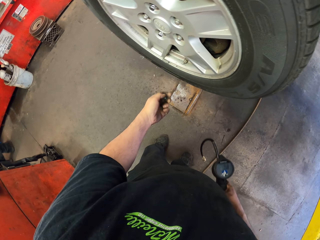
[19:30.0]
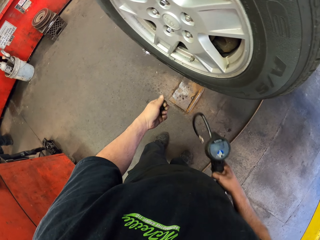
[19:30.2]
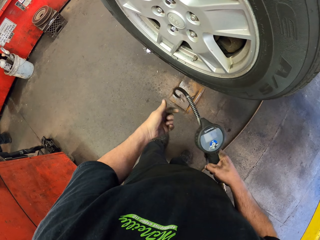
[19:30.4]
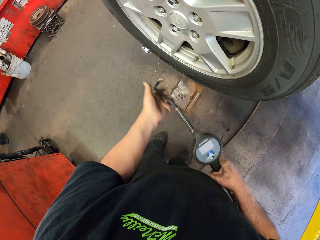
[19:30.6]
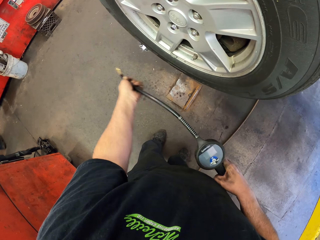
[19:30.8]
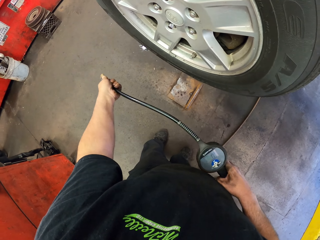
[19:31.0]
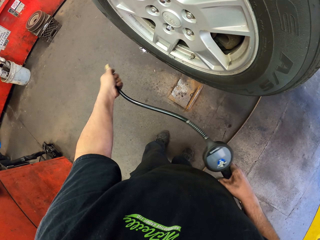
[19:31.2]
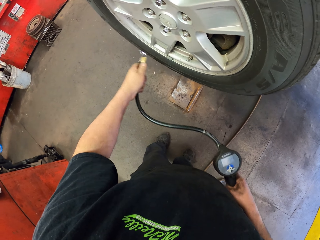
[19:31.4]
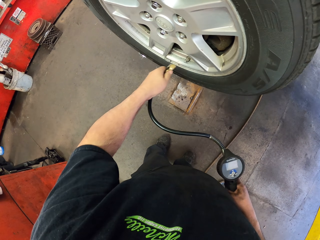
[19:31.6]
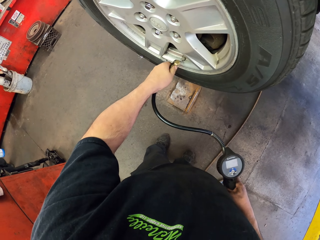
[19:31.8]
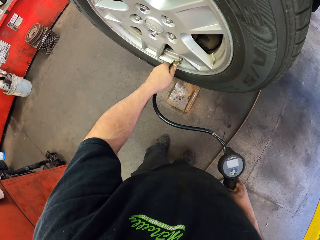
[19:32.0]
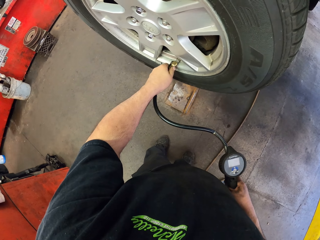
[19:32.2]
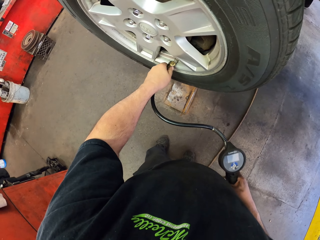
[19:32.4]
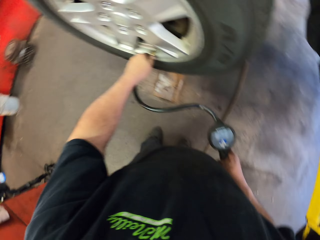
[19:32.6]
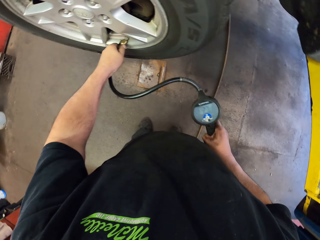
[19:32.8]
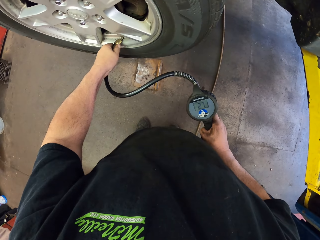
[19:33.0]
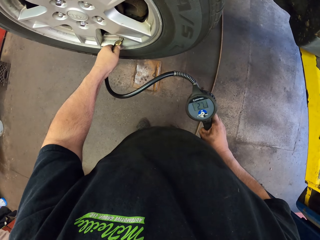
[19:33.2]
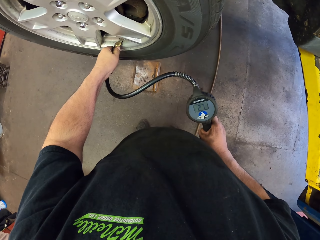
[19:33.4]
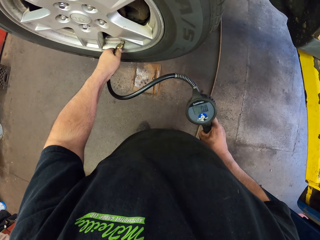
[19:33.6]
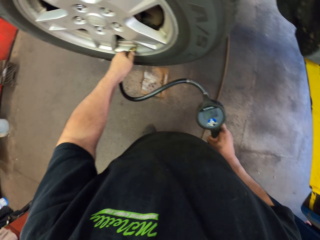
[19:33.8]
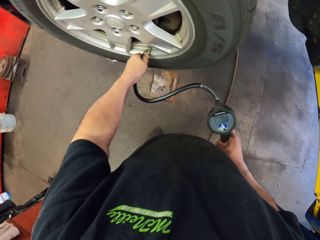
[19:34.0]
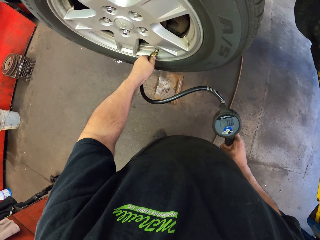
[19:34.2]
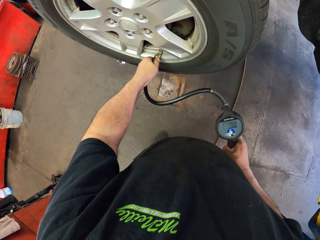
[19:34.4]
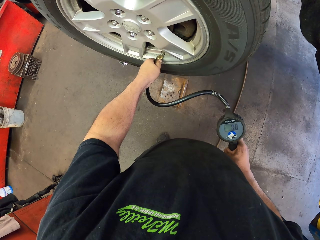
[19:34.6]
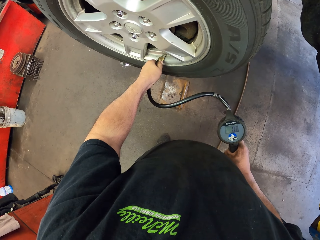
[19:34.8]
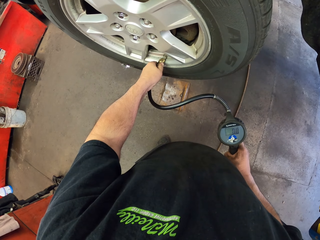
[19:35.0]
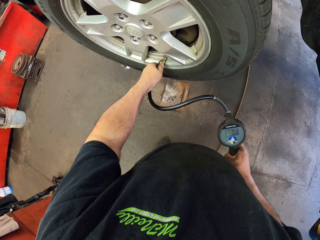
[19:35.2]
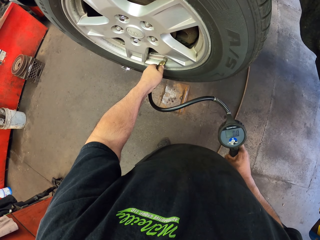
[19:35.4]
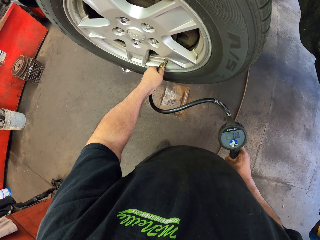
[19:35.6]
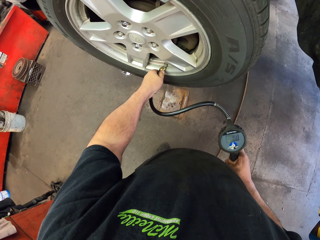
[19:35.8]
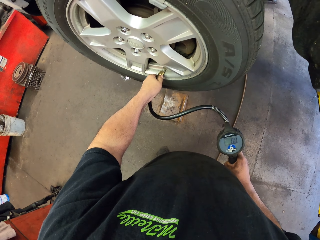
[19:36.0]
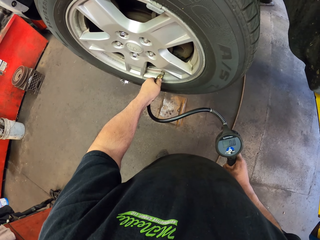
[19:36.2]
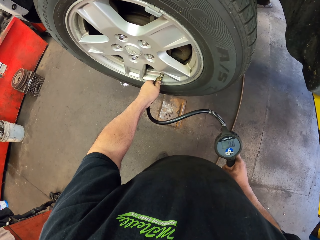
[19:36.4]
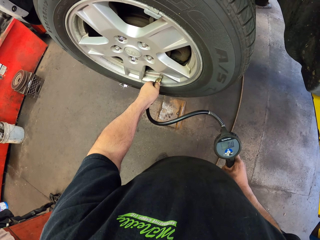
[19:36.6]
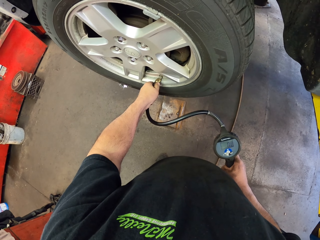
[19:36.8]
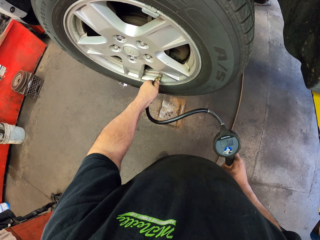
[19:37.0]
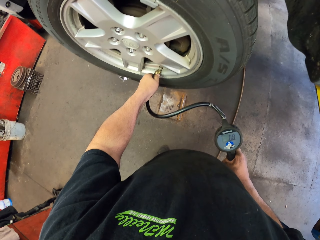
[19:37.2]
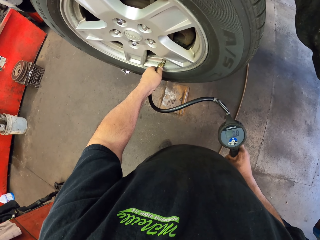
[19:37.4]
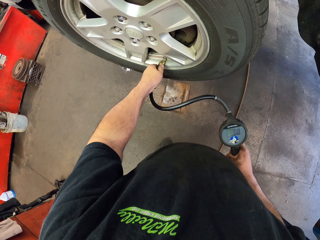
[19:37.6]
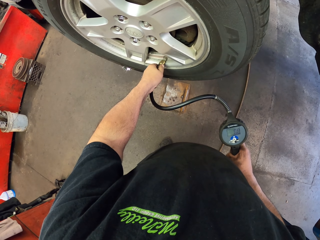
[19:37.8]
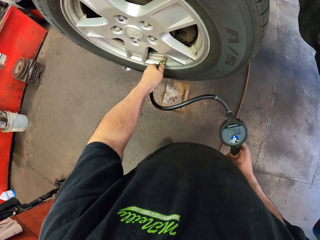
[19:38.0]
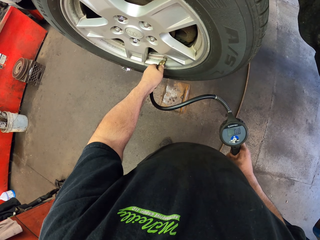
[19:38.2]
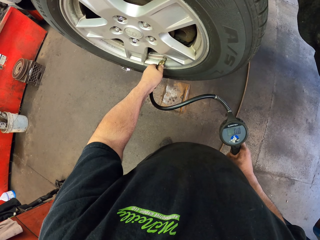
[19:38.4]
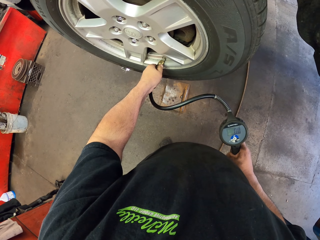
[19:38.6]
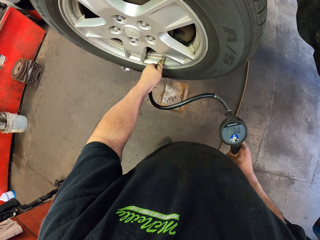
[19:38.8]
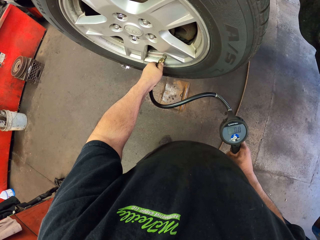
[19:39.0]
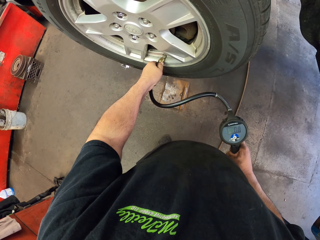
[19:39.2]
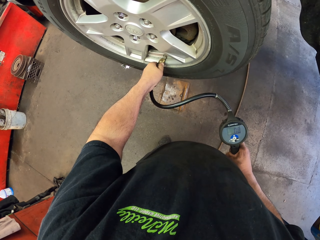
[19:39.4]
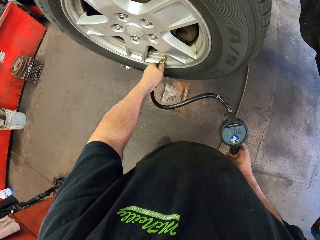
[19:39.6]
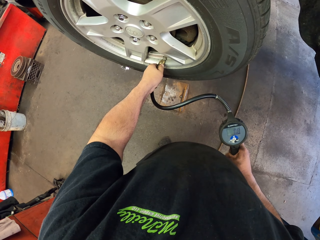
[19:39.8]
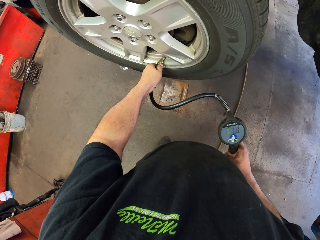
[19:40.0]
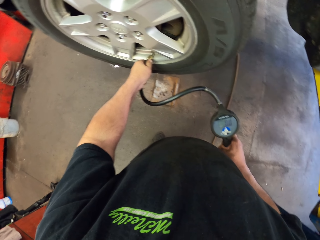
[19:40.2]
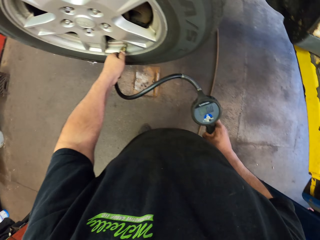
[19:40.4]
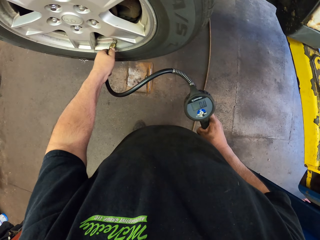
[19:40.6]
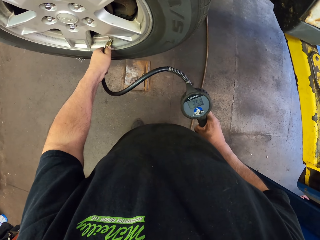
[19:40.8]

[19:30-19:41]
The camera wearer holds the pressure gauge. They connect the pressure gauge in the tyre. They press the tyre with the pressure gauge.

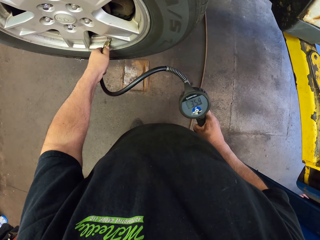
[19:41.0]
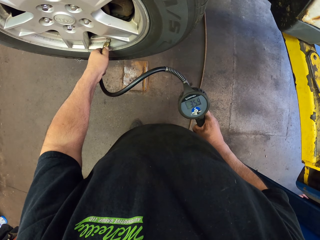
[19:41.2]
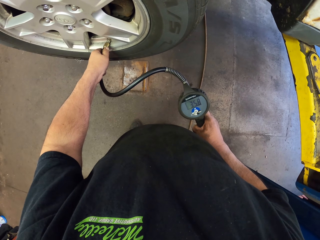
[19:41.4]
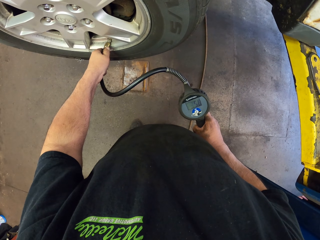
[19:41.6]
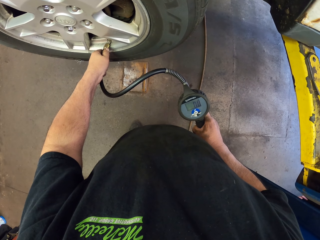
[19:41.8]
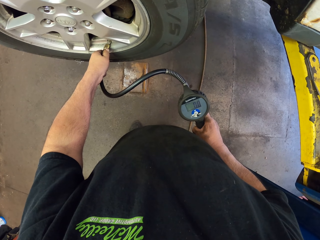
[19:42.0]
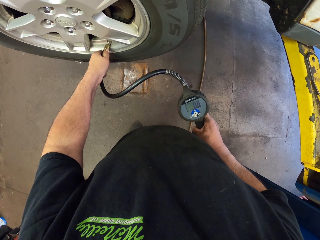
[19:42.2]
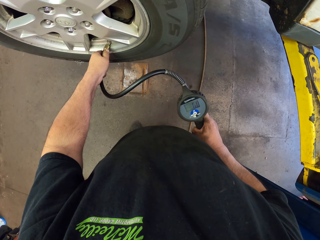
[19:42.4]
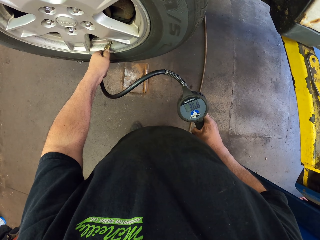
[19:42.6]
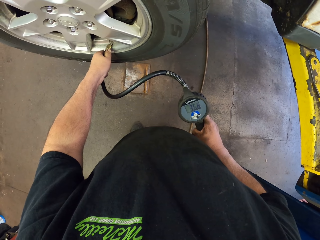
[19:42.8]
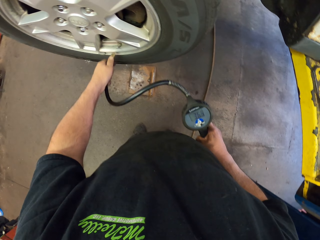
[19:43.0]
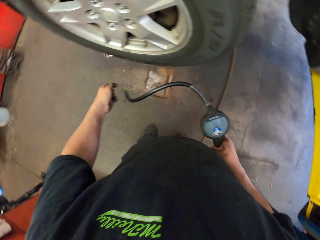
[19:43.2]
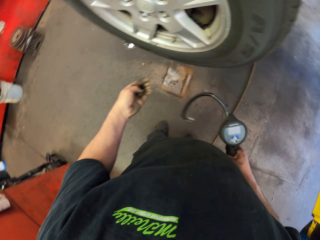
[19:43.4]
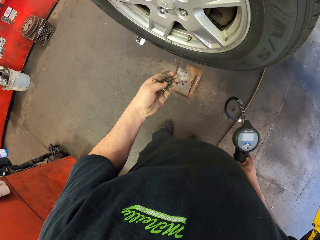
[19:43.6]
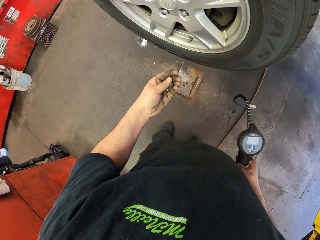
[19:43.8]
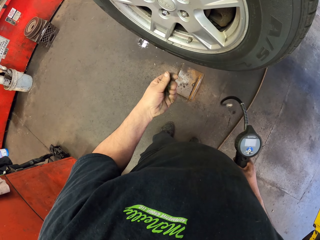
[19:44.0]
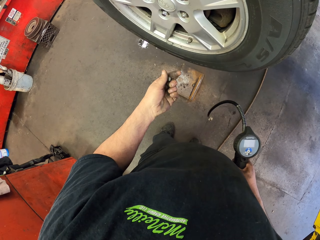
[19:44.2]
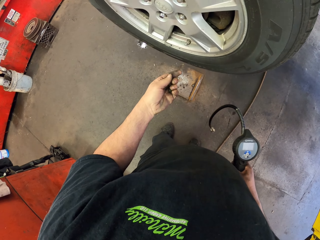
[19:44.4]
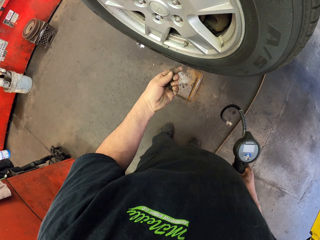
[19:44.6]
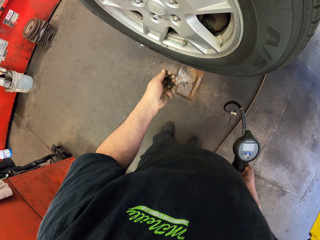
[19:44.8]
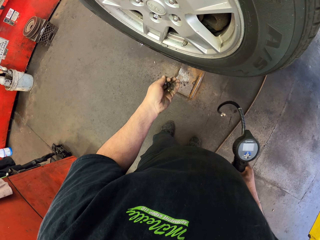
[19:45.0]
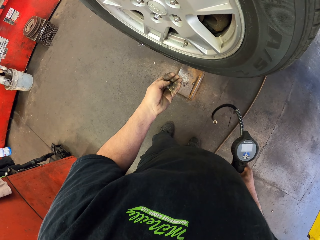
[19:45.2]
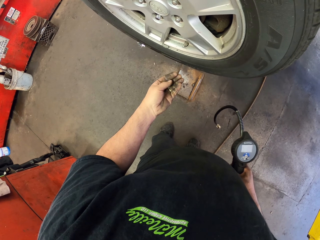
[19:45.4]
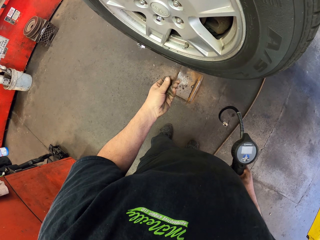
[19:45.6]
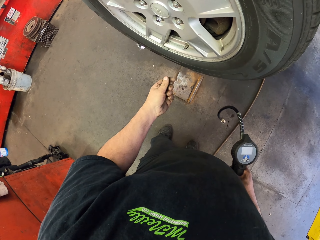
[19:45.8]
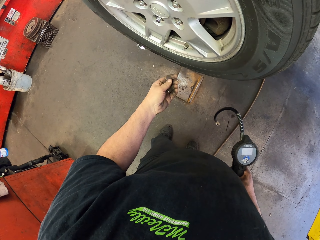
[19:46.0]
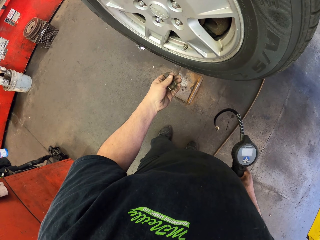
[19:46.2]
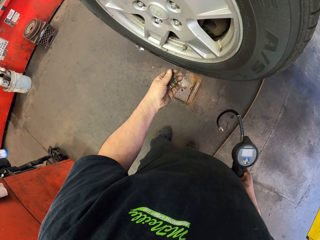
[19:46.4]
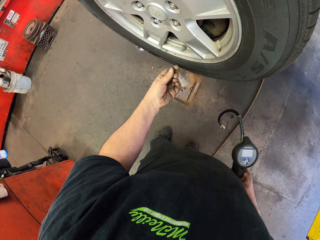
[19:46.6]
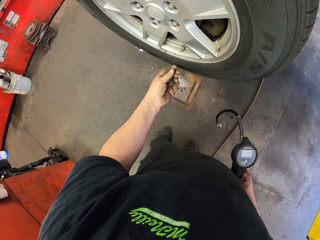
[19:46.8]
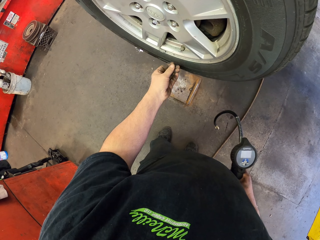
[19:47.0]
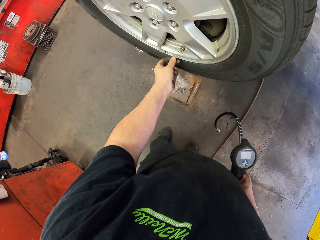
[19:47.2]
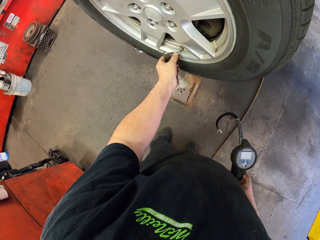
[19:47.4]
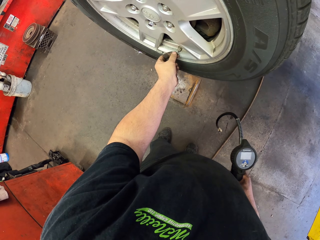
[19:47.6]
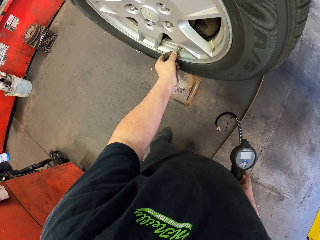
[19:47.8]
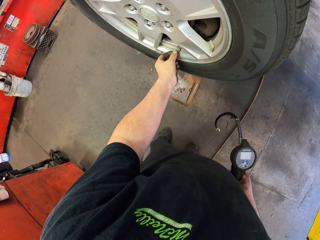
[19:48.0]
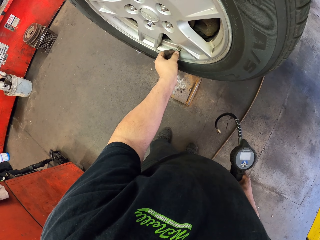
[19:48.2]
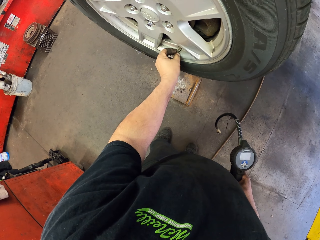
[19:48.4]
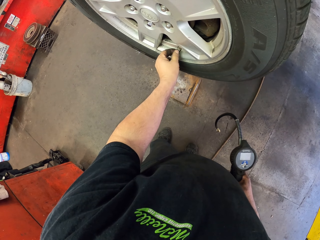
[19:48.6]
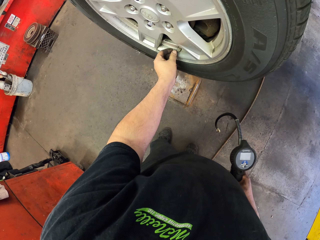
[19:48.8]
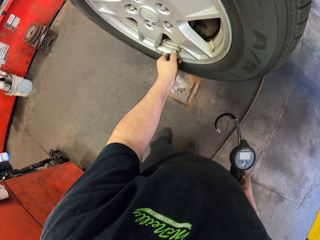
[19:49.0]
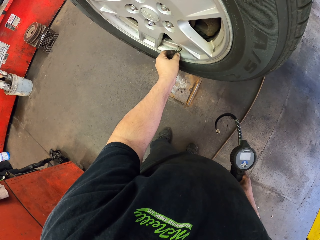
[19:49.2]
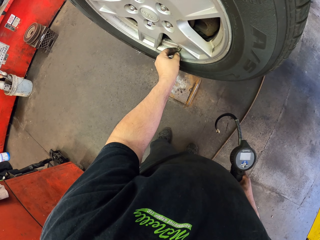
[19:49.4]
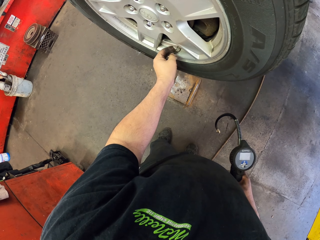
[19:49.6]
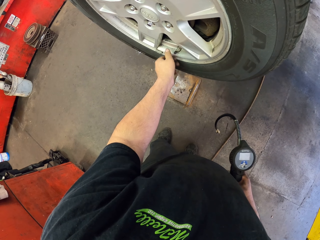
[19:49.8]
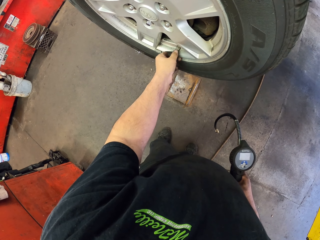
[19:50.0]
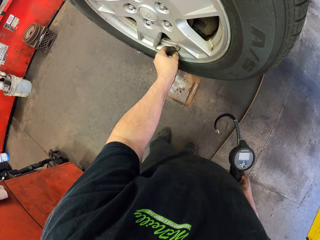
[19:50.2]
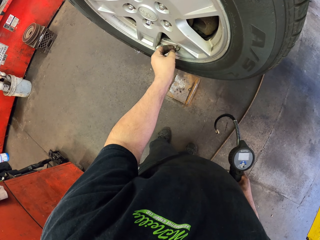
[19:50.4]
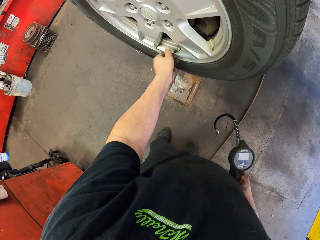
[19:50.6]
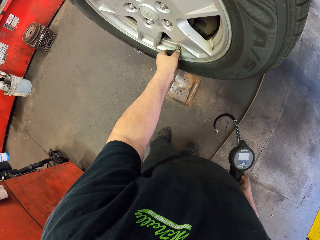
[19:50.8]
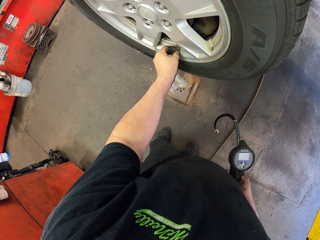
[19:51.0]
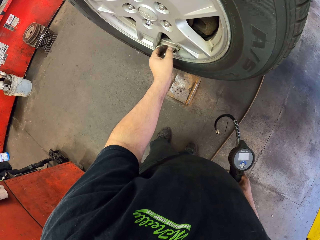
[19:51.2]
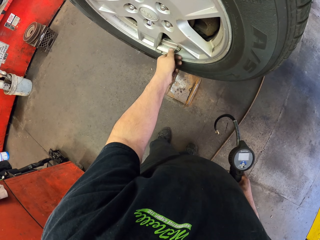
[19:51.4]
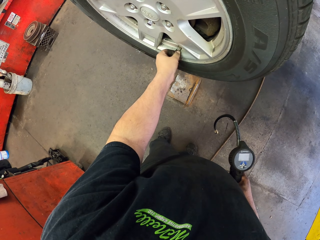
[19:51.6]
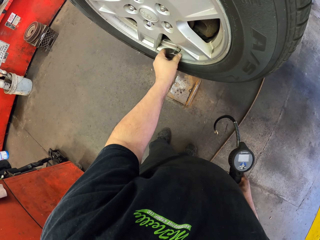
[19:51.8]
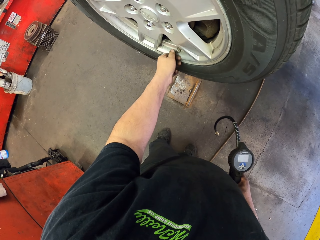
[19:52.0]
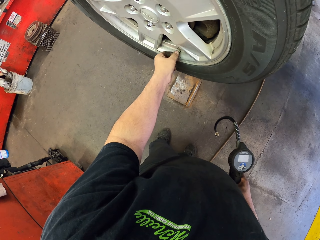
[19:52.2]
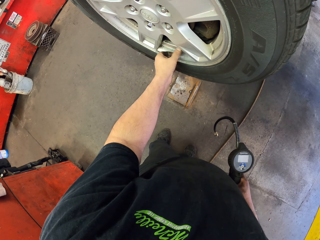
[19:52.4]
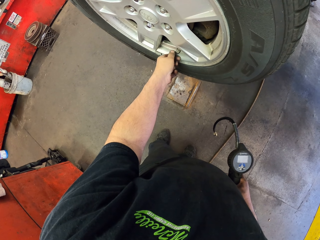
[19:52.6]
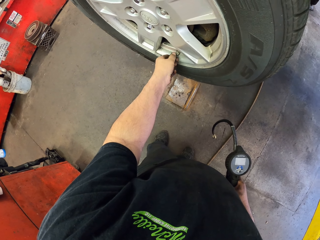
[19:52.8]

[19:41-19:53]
The camera wearer removes the pressure gauge from the tyre. He holds the bolt with his left hand. He turns the bolt with his hand. He closes the tube. He fixes the bolt with his hand. He tightens the bolt with his hand.
